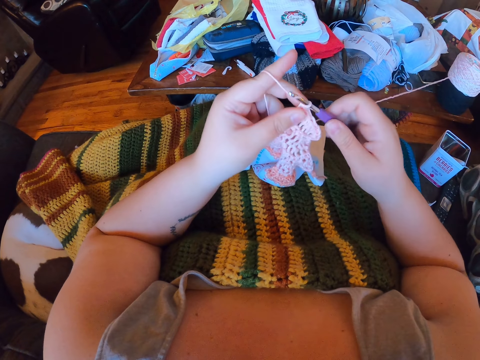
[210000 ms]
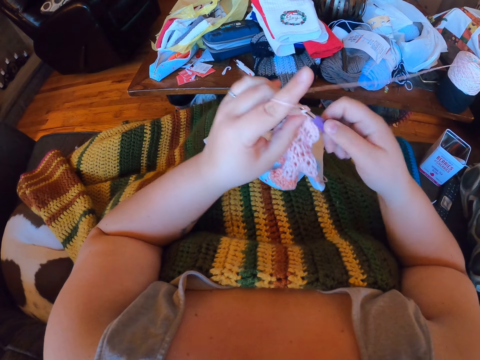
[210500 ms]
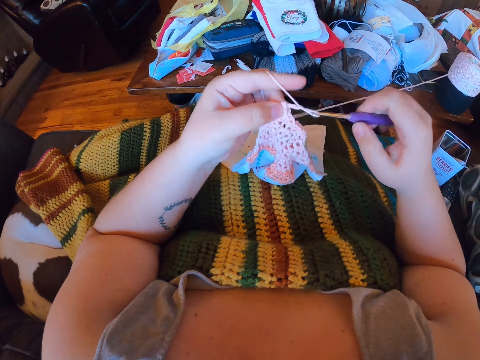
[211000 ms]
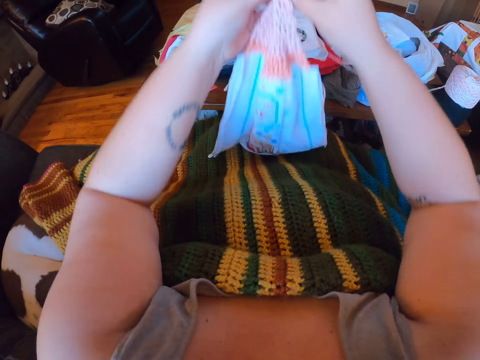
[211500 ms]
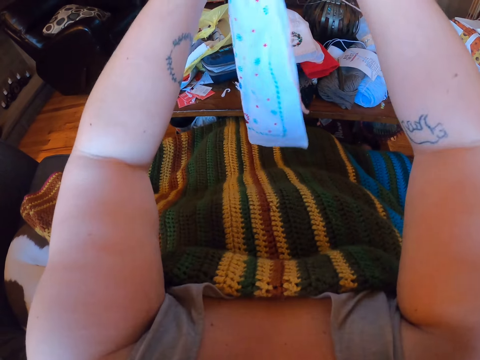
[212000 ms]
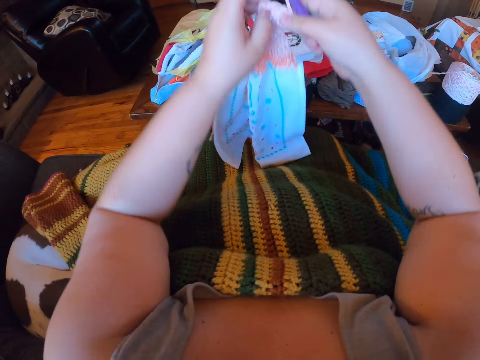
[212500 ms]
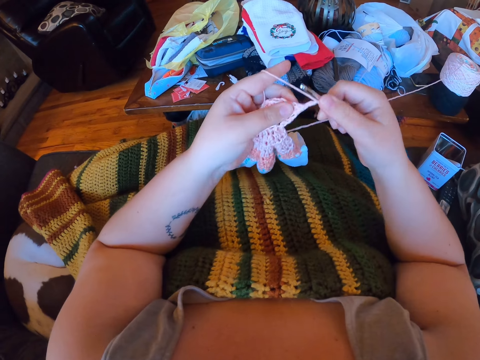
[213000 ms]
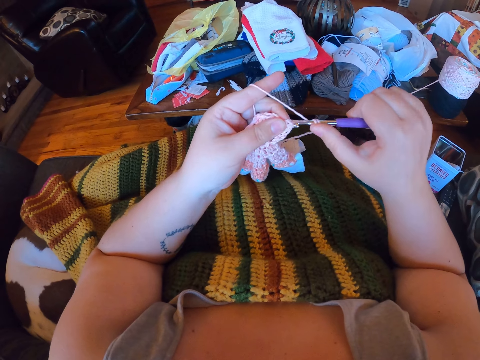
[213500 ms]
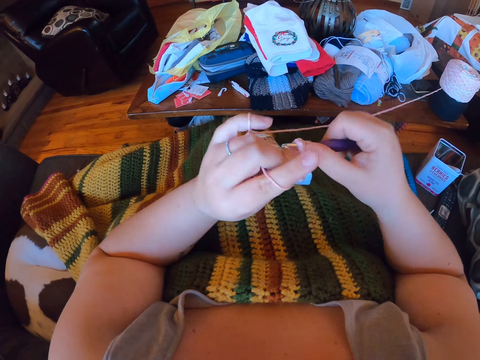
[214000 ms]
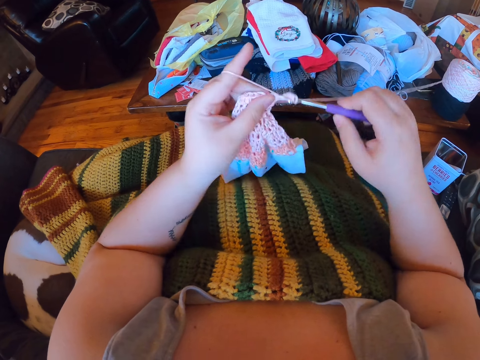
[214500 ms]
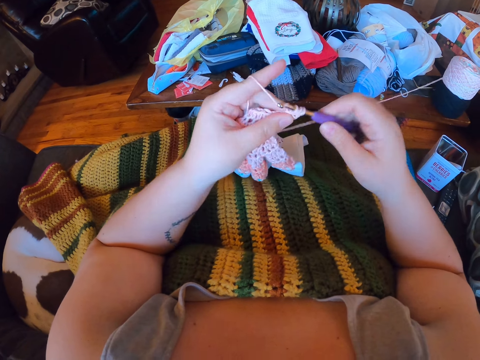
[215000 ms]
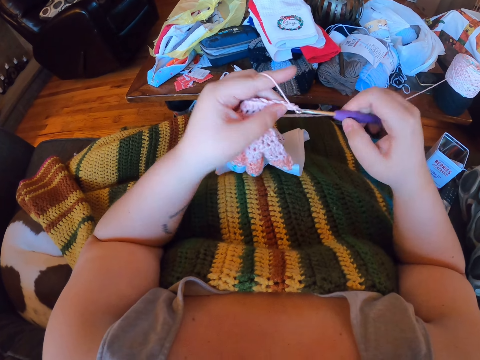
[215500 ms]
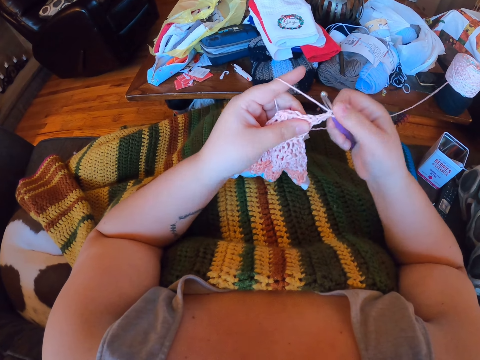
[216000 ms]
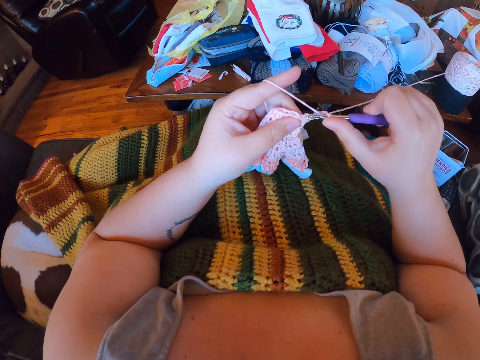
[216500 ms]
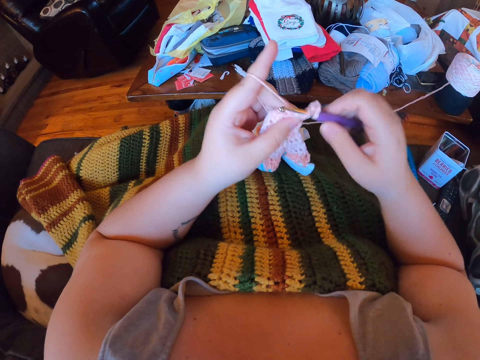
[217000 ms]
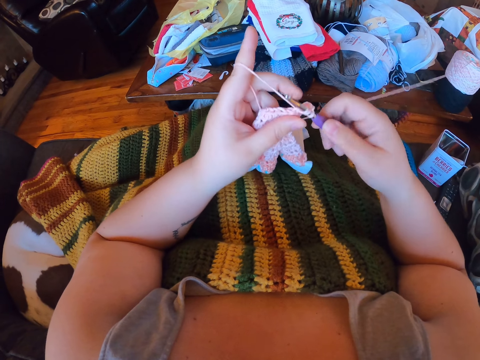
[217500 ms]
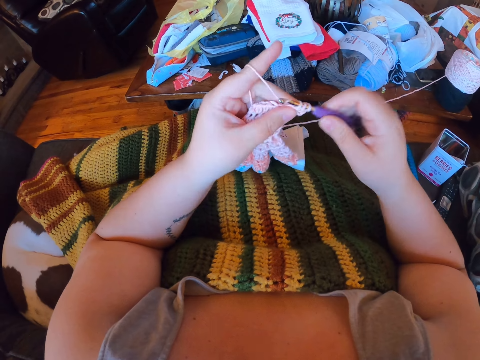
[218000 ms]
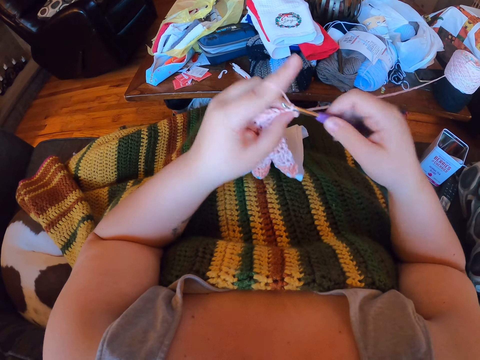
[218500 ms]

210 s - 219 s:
The camera wearer adjusts the crochet with both hands. They crochet with the yarn.

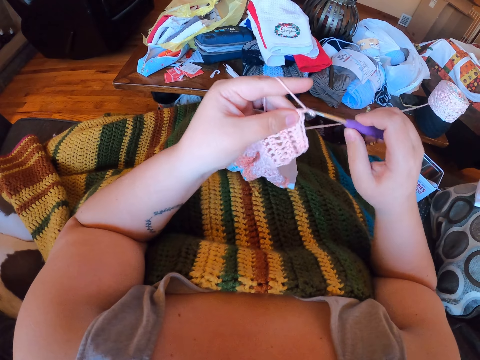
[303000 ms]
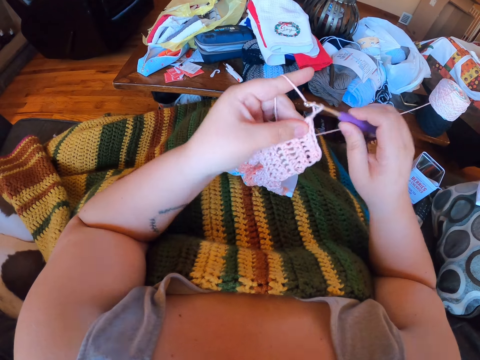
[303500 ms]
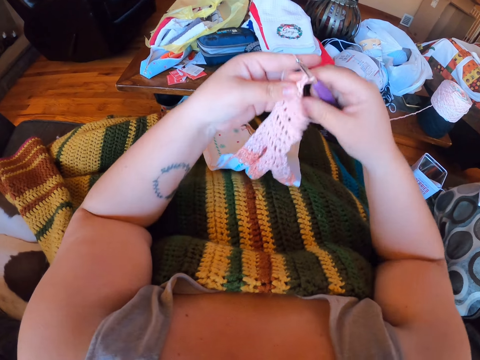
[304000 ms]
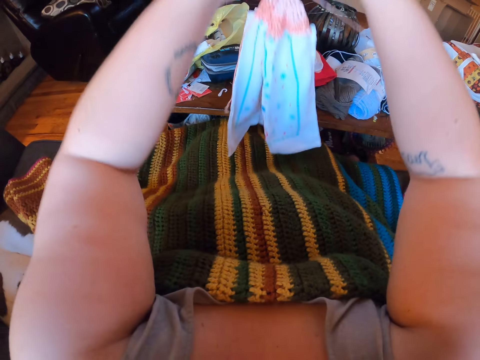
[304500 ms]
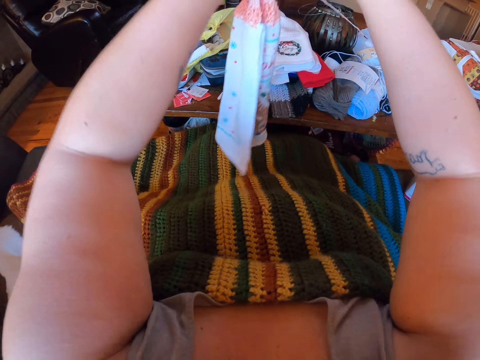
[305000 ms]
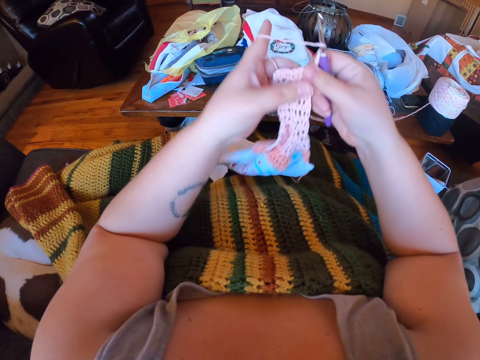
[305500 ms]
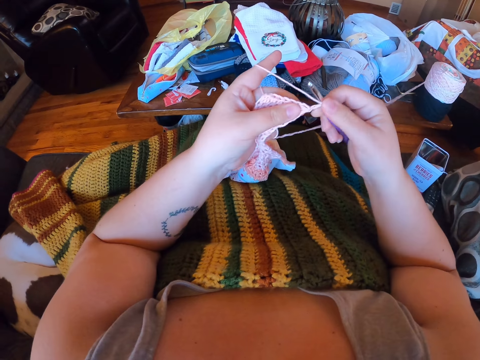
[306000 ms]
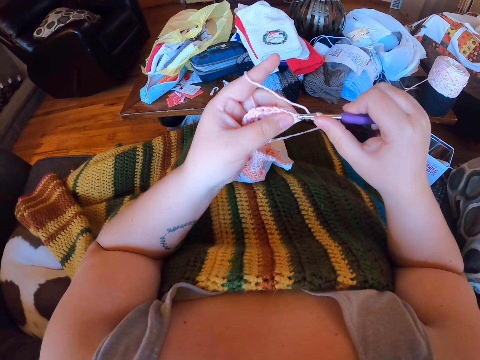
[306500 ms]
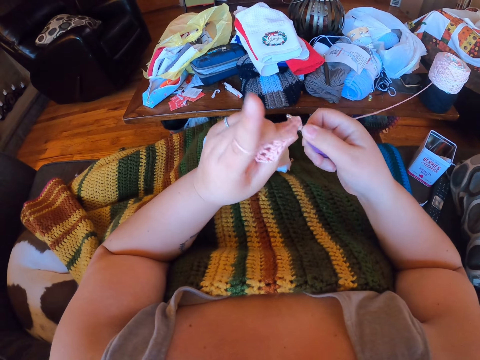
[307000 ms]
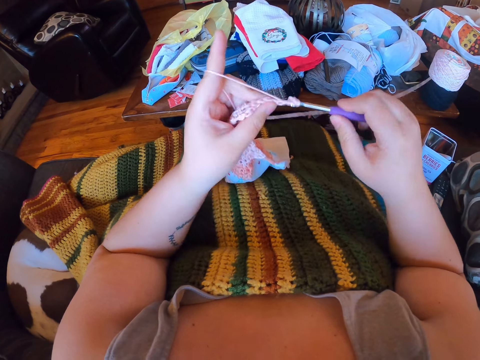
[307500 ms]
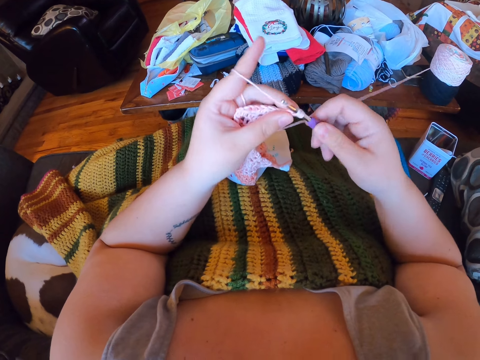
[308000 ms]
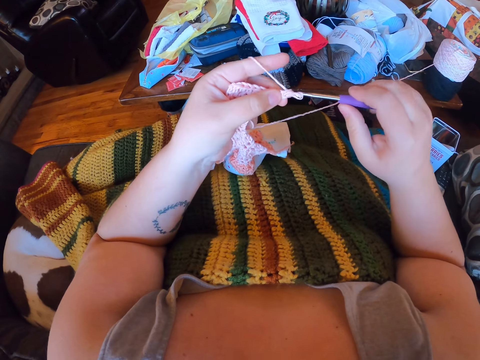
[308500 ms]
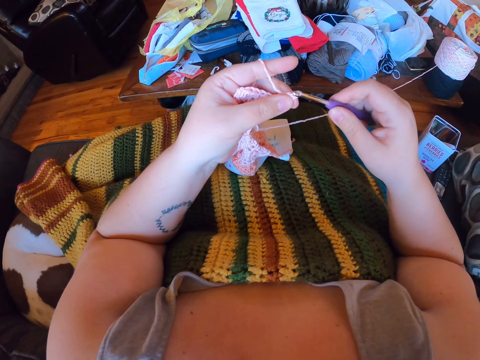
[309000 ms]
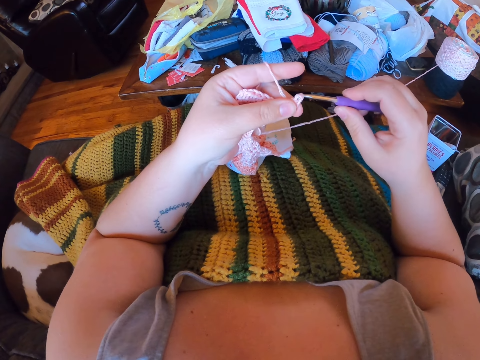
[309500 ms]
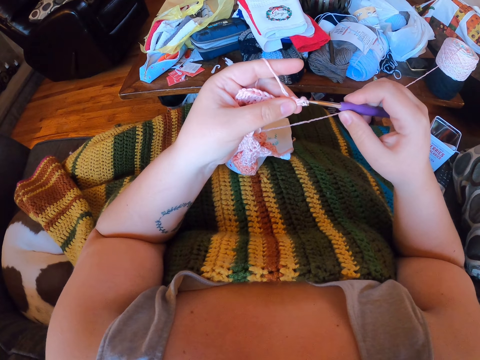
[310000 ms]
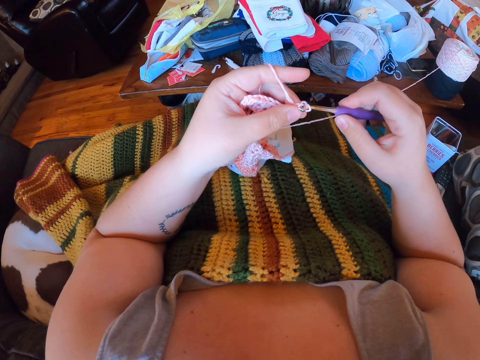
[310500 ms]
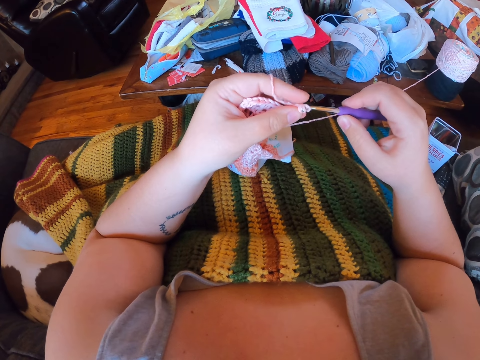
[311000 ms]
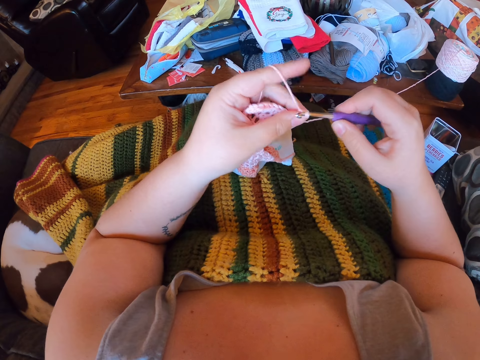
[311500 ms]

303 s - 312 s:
The camera wearer lifts up the piece of garment off her body. She lowers the piece of garment onto her body. She crochets the piece of garment with the crochet hook.

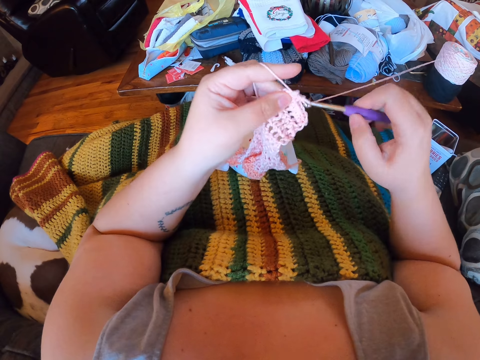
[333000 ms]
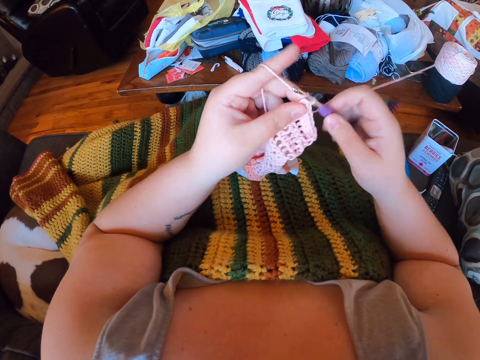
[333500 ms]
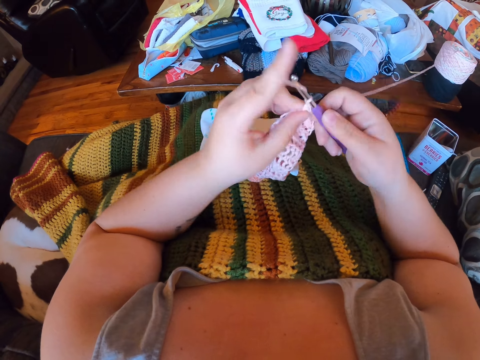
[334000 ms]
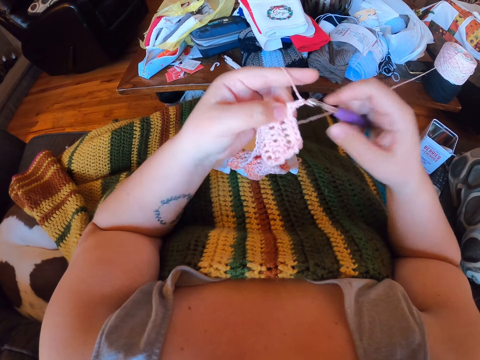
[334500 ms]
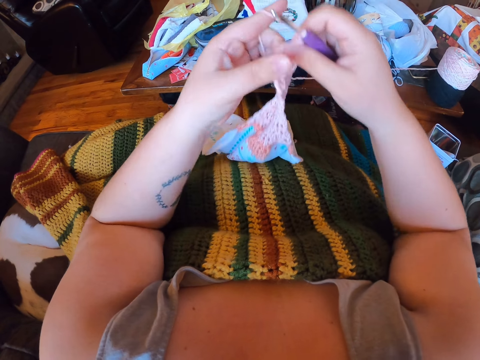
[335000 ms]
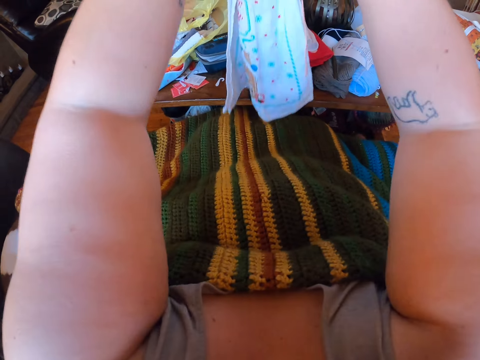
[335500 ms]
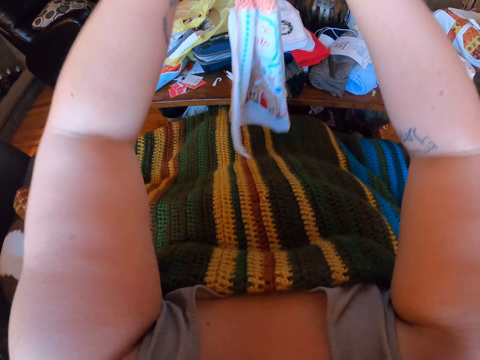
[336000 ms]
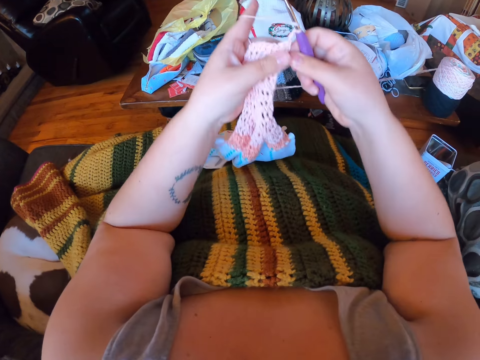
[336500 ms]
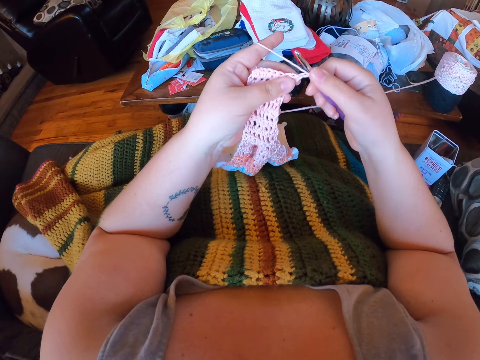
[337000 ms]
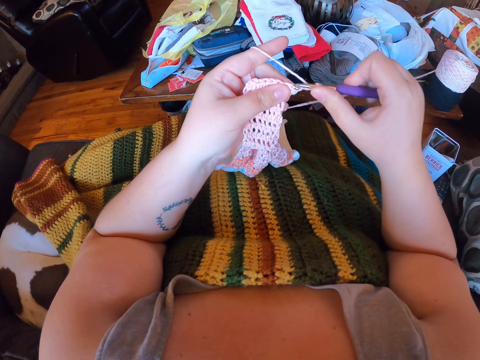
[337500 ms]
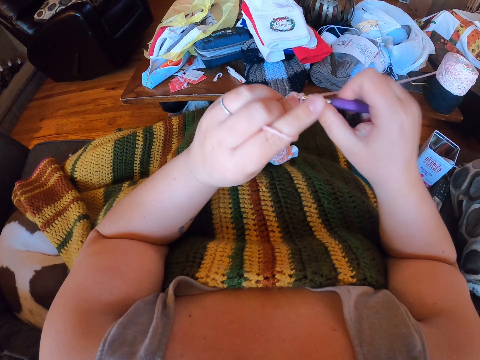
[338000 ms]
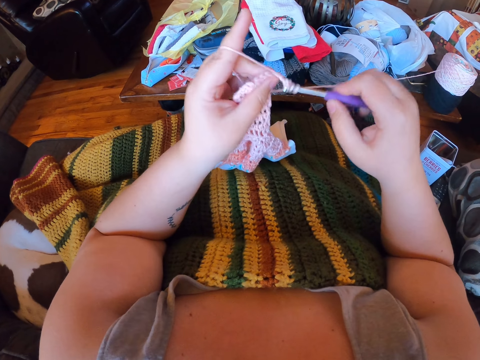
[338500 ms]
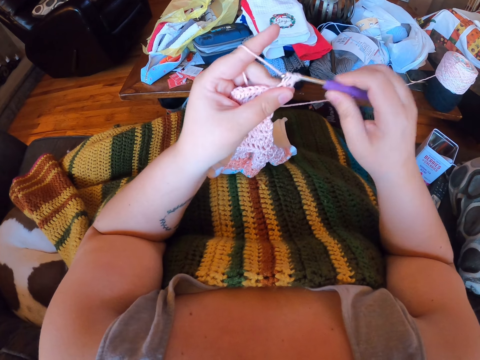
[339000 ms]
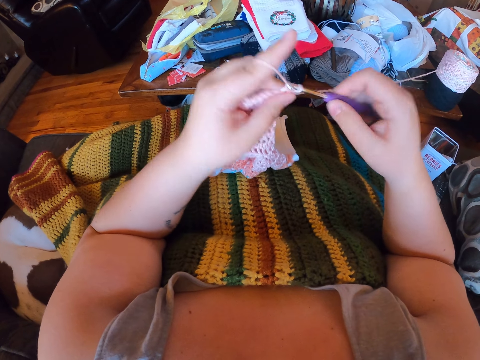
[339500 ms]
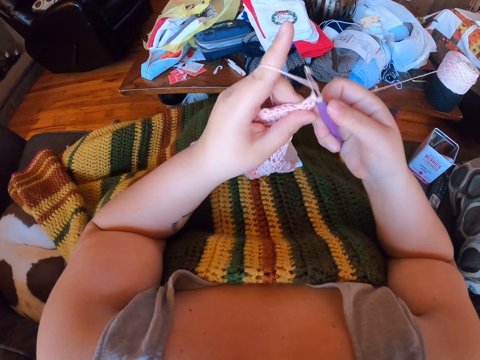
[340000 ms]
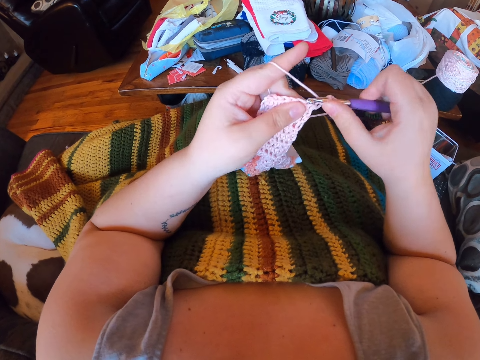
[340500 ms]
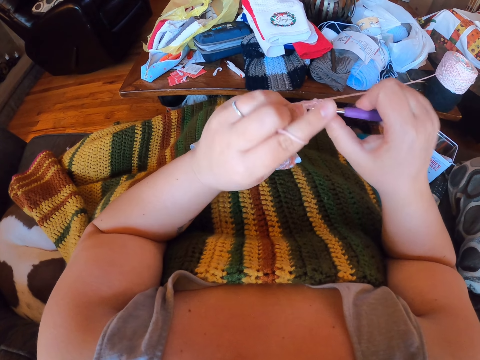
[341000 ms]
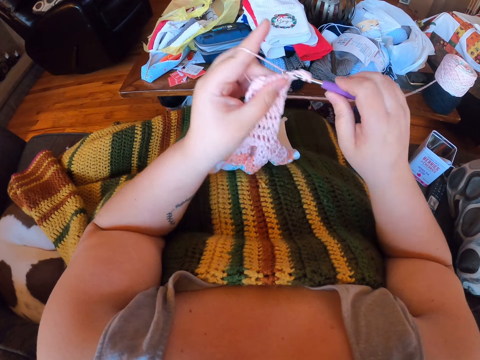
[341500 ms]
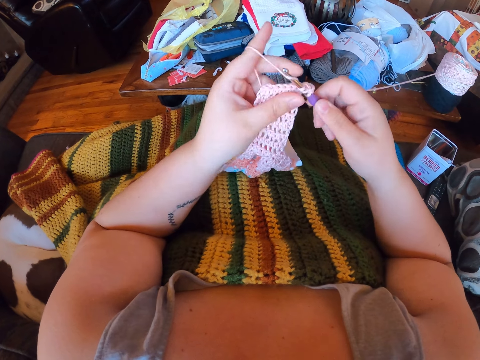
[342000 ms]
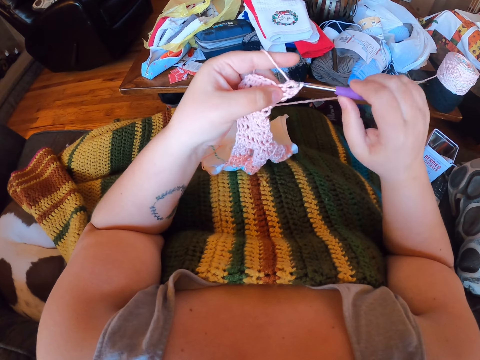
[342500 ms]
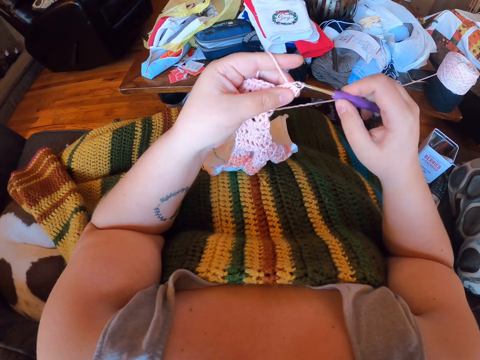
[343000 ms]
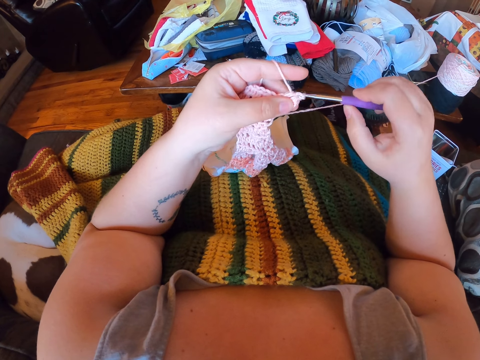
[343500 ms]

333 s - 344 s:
The camera wearer lifts up the piece of garment off her body. She lowers the piece of garment onto her body. She crochets the piece of garment with the crochet hook.
